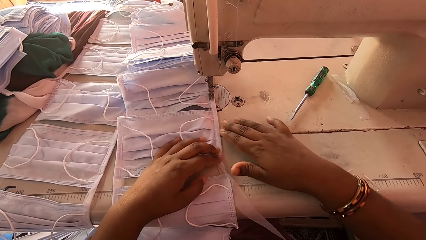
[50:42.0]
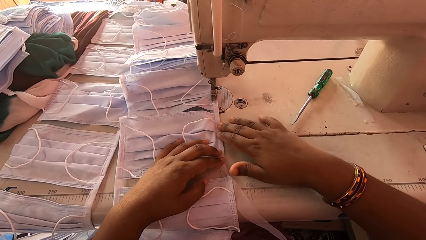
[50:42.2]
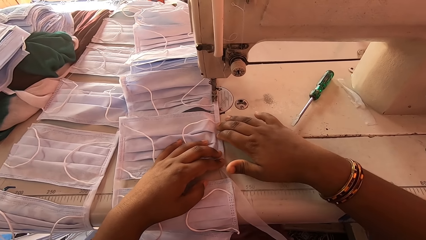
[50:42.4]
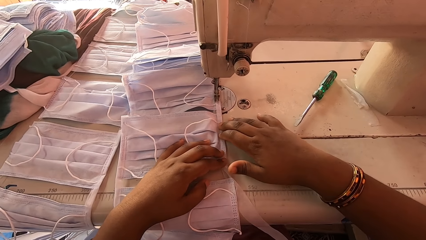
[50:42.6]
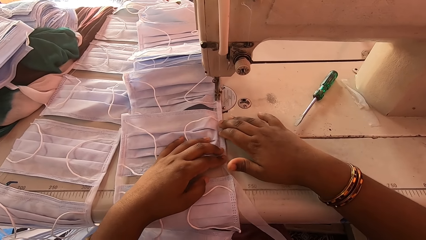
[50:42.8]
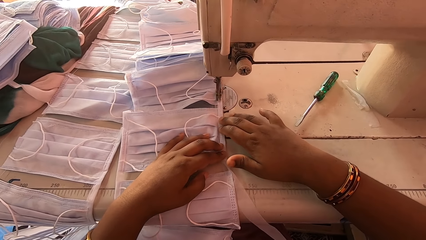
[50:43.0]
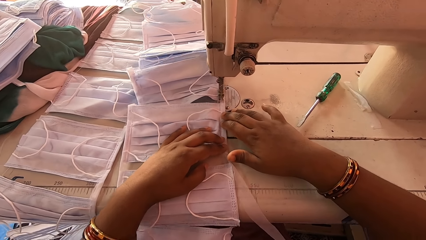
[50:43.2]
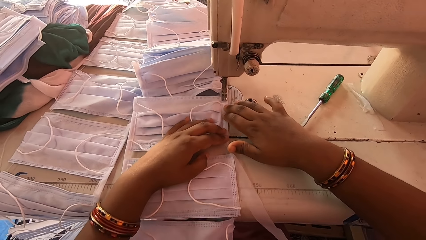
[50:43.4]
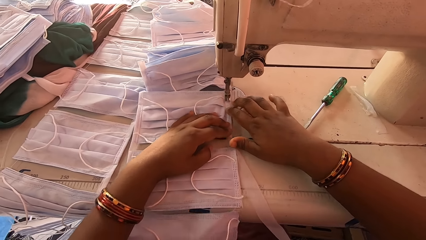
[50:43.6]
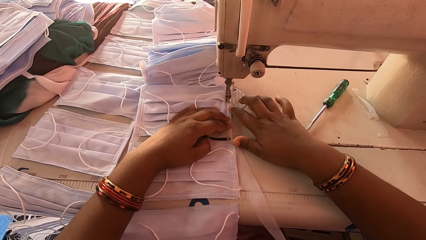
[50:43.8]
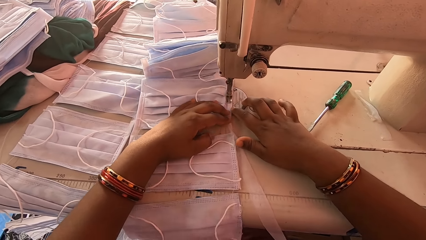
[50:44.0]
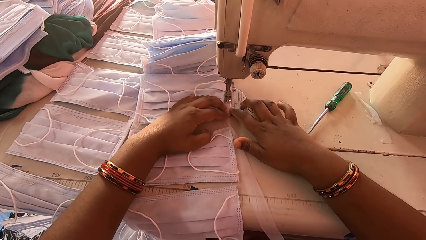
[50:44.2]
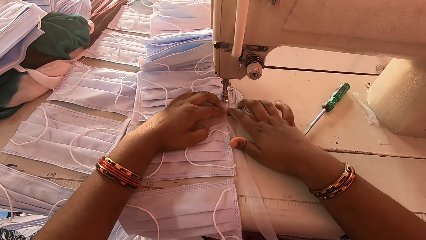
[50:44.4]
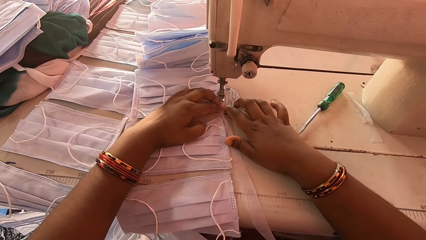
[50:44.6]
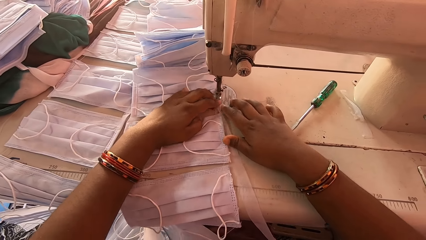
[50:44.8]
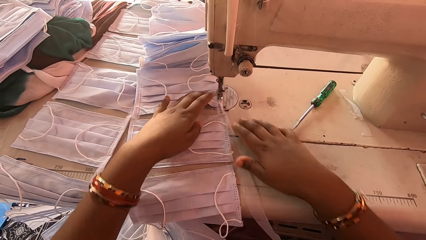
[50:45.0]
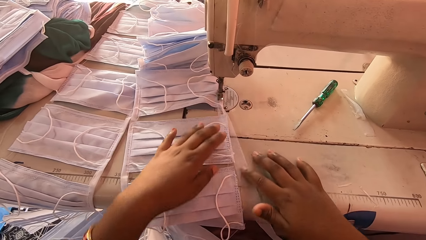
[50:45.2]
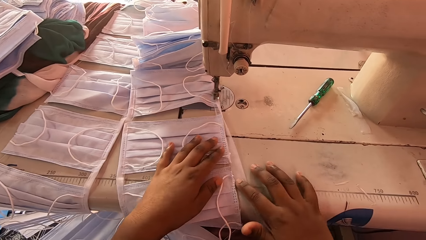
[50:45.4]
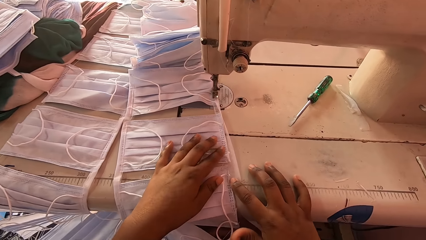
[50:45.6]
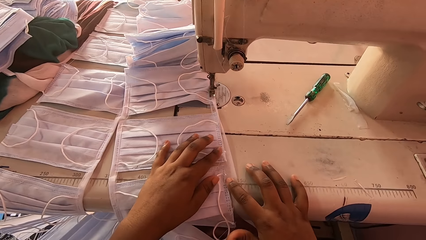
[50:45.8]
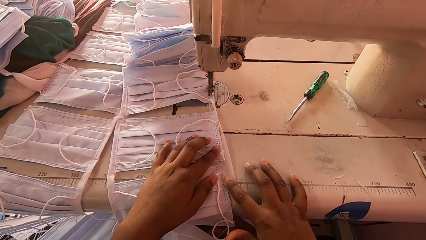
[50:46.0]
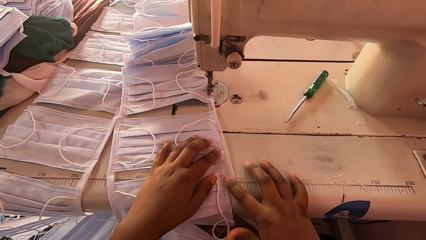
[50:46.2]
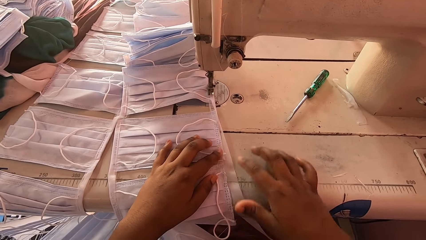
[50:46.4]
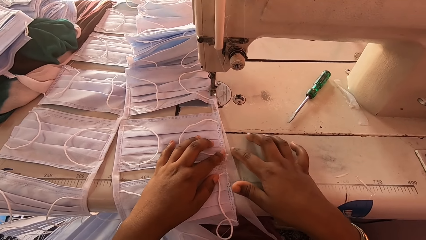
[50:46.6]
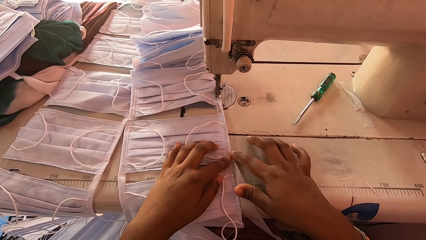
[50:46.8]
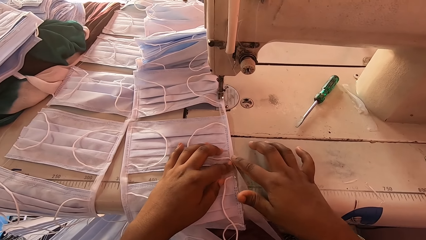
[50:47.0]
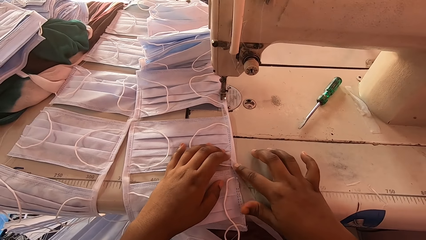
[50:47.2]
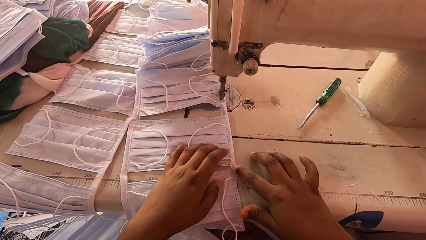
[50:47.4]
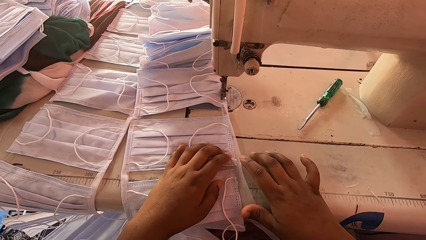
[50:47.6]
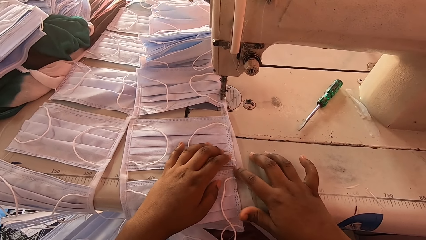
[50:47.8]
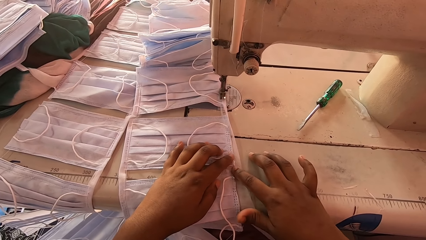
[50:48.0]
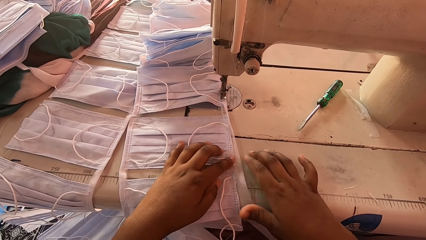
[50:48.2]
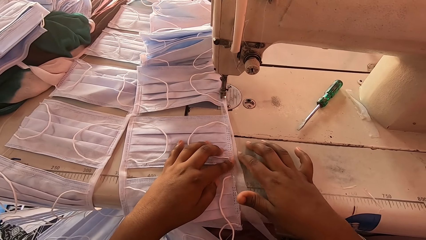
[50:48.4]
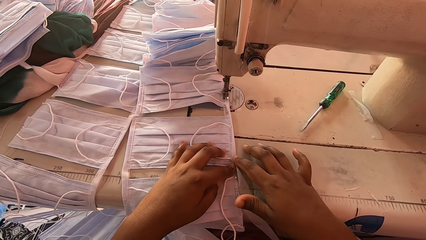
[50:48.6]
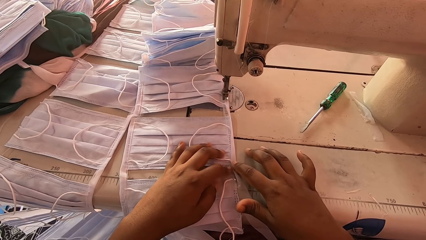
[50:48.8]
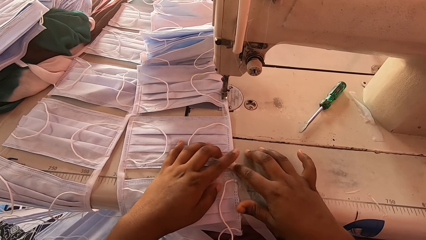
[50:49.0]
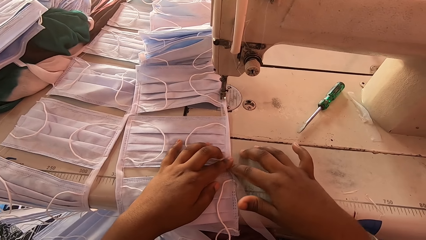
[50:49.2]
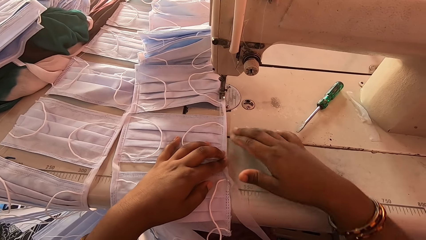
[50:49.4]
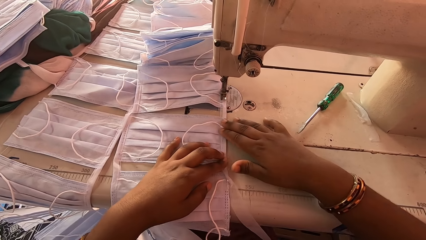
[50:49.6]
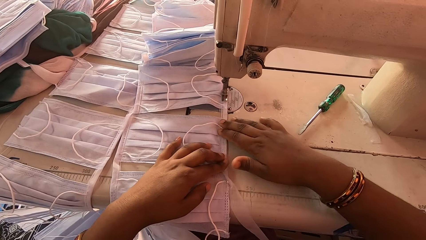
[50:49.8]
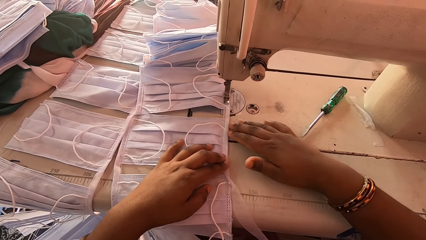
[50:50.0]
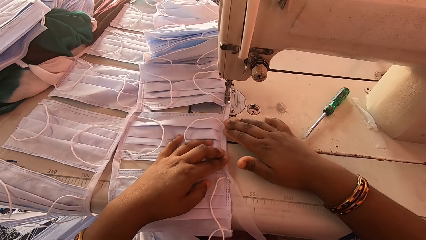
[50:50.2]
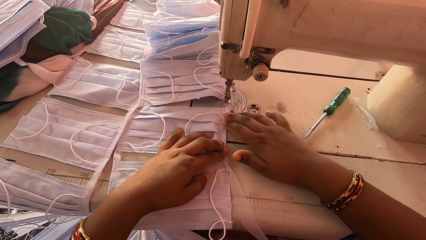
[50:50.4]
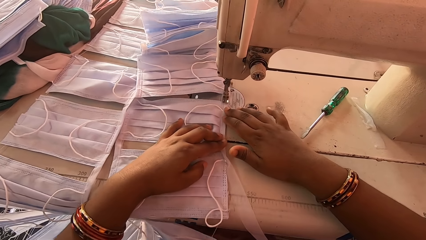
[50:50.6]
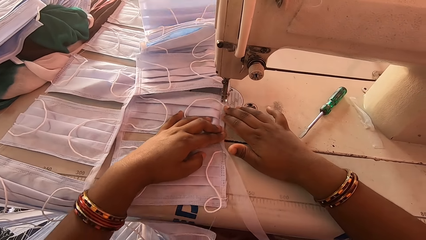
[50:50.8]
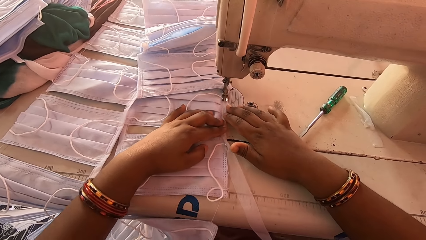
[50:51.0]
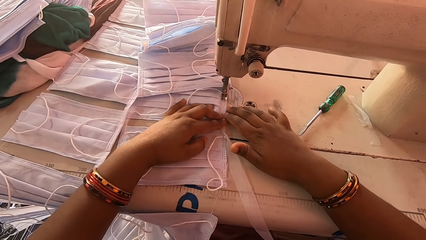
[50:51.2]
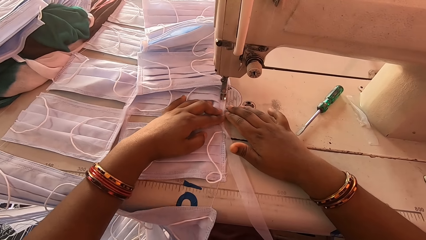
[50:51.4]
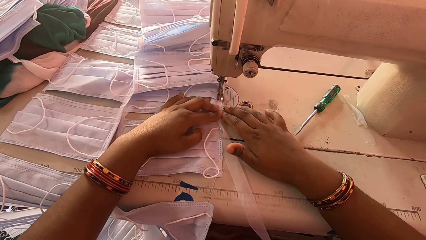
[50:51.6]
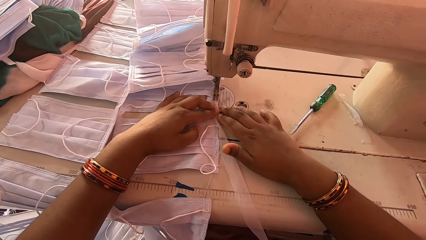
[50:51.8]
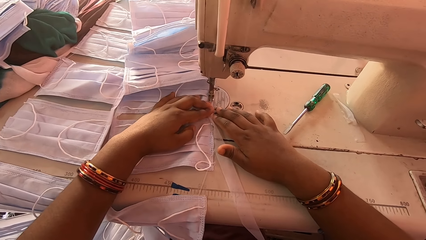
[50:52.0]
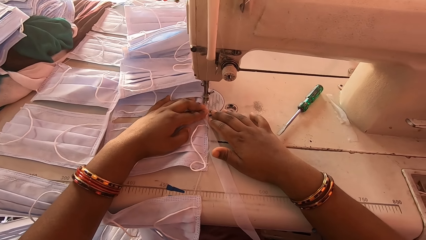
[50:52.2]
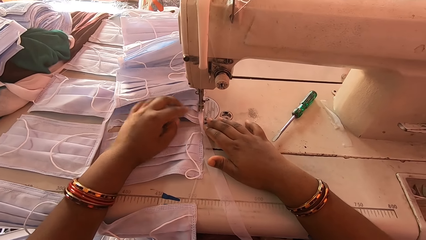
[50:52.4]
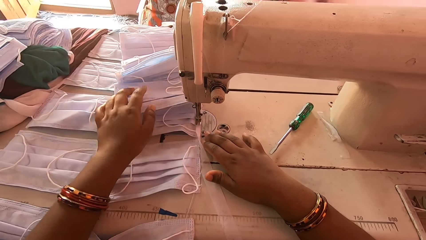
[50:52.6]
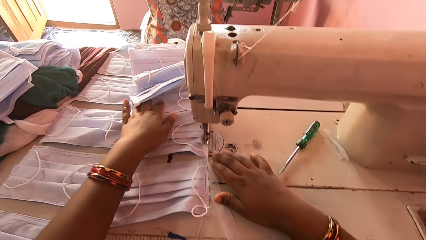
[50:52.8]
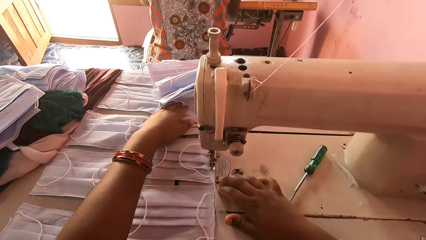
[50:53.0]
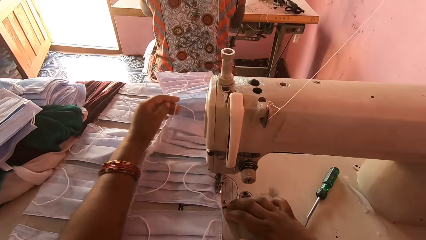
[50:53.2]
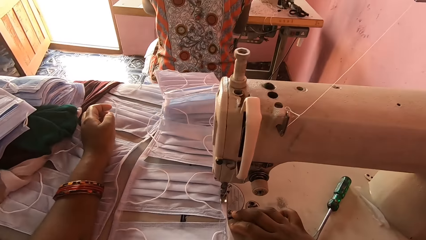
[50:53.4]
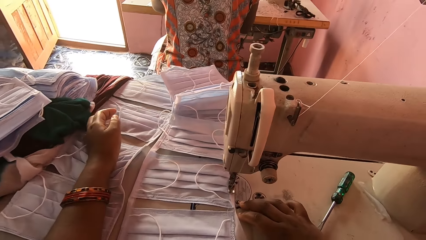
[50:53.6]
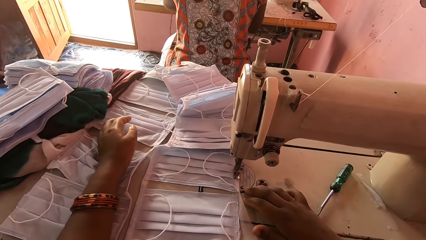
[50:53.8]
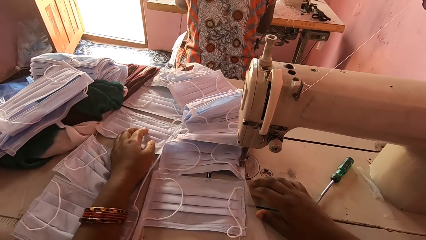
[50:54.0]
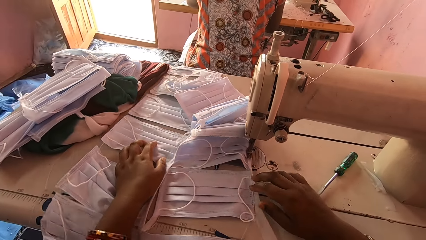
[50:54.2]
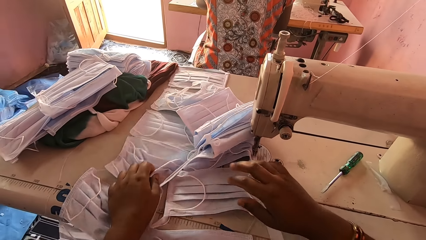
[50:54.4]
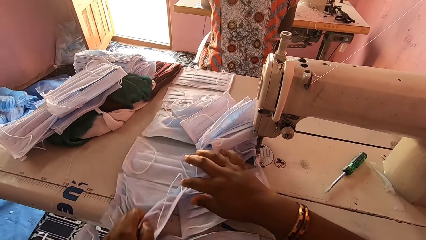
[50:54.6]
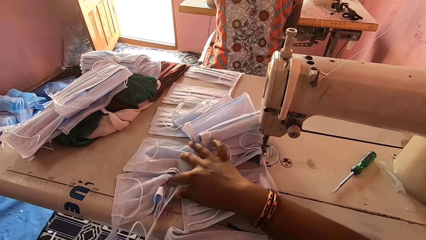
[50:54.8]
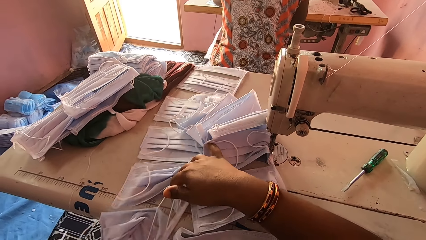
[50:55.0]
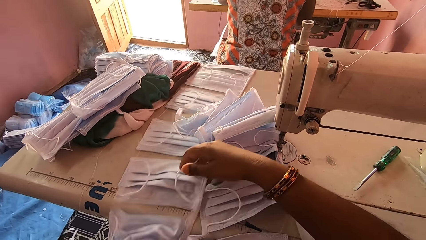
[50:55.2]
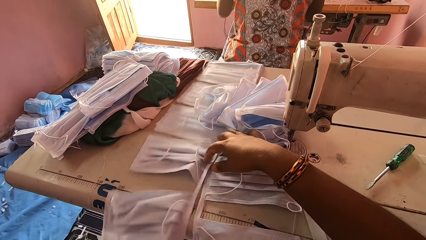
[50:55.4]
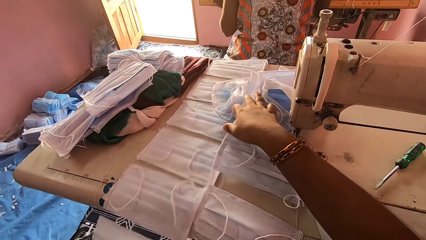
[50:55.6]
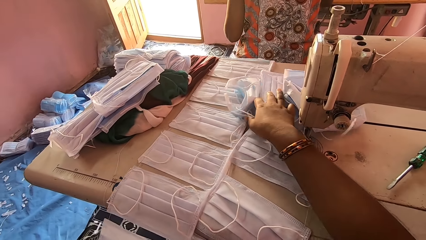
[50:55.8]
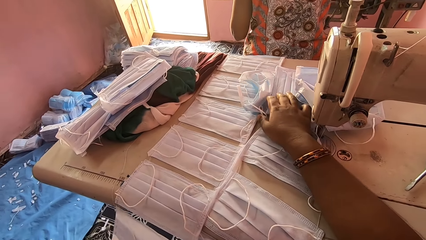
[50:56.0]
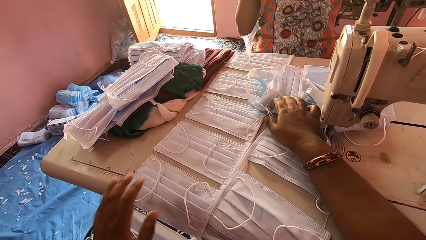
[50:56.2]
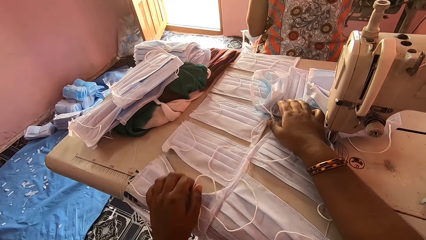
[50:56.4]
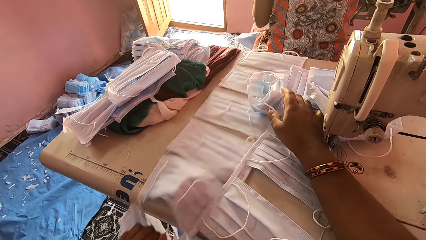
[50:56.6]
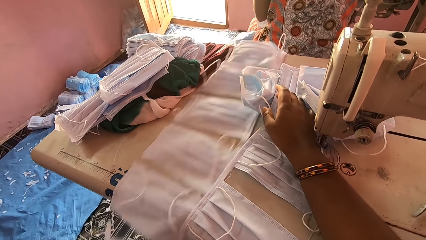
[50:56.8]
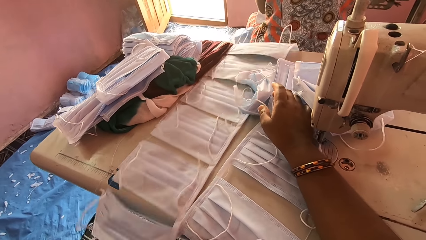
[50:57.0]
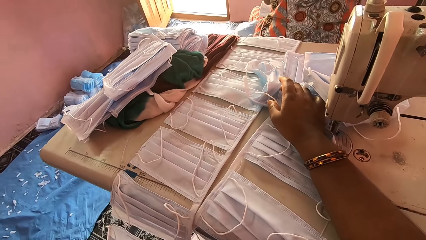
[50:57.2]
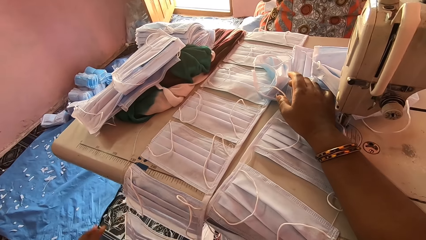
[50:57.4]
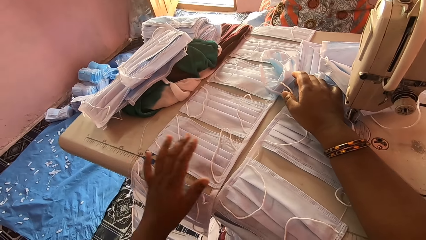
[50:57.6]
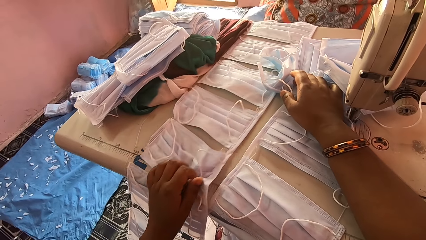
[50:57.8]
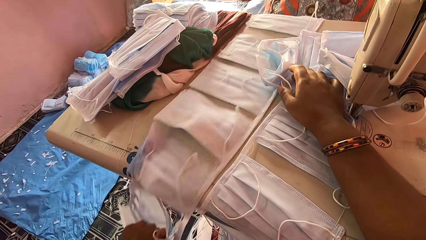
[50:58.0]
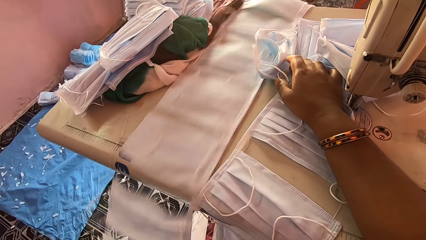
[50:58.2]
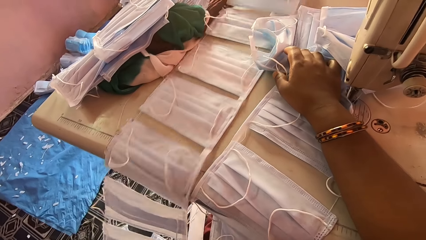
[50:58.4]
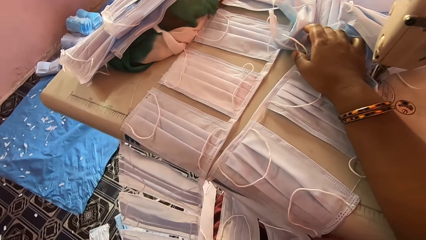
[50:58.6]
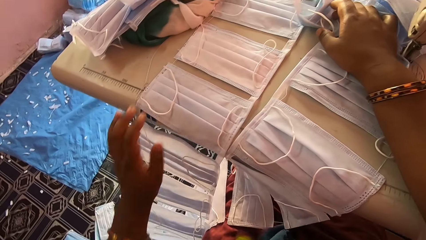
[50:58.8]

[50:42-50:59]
The camera wearer sews the masks with a sewing machine. They align the masks with the hem material. They fold the piece of cloth. They sew the masks with a sewing machine. They move the masks and pull the masks.
